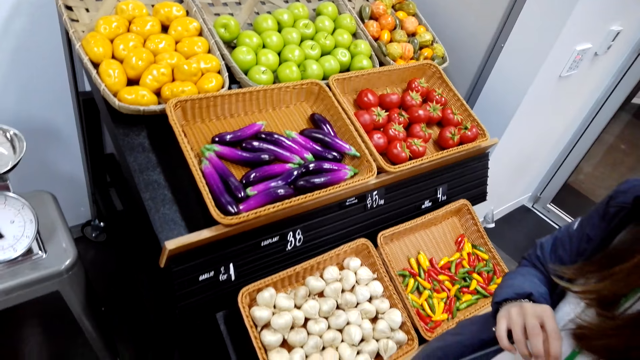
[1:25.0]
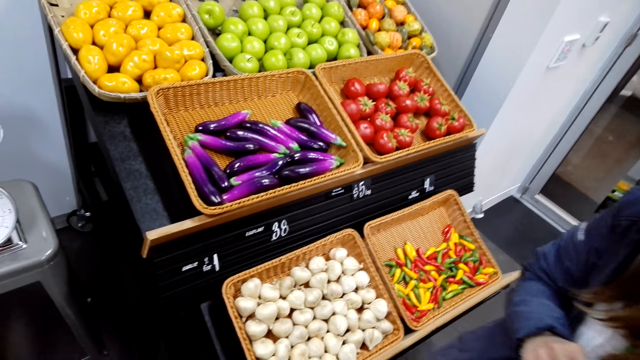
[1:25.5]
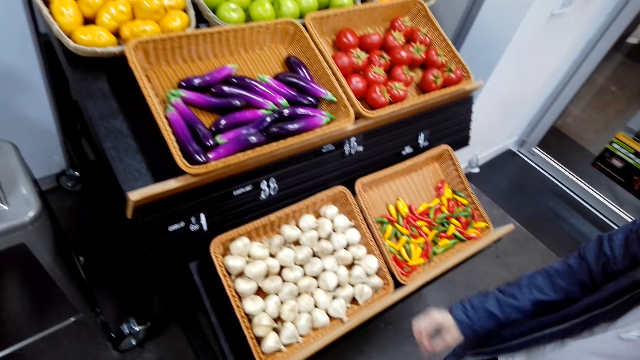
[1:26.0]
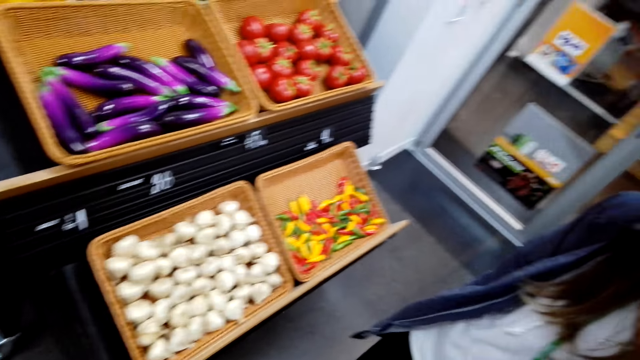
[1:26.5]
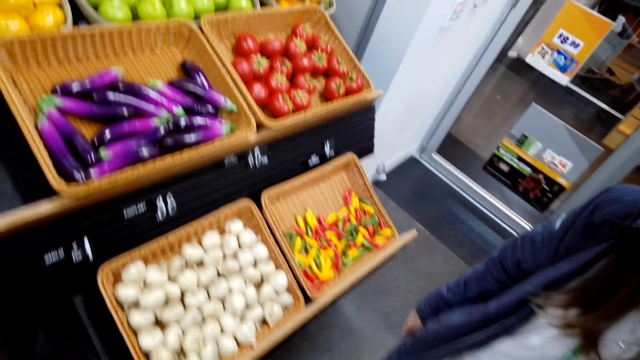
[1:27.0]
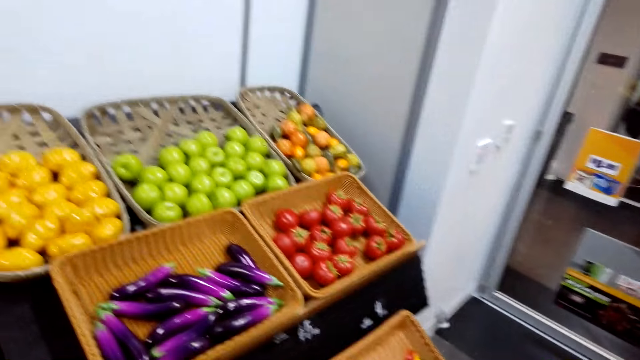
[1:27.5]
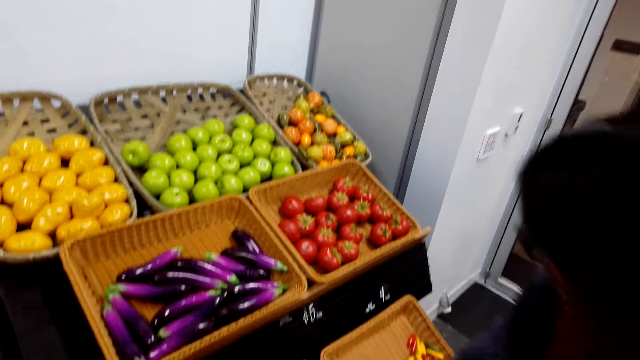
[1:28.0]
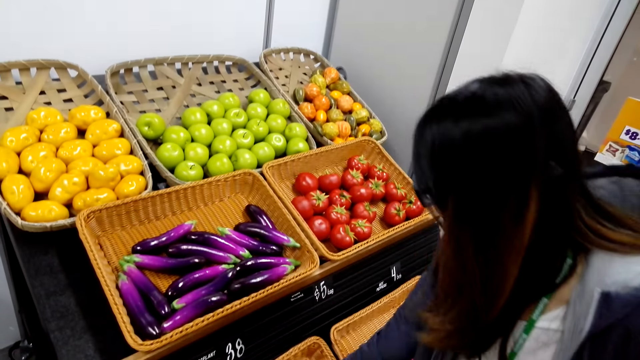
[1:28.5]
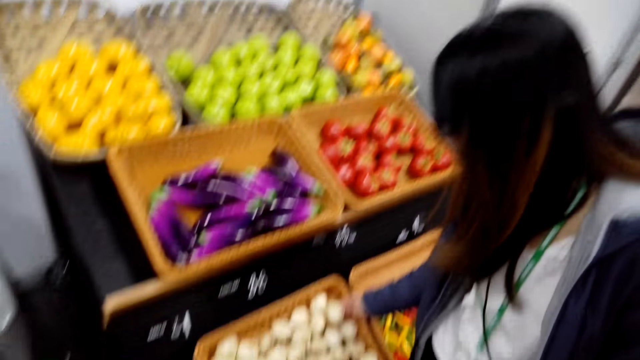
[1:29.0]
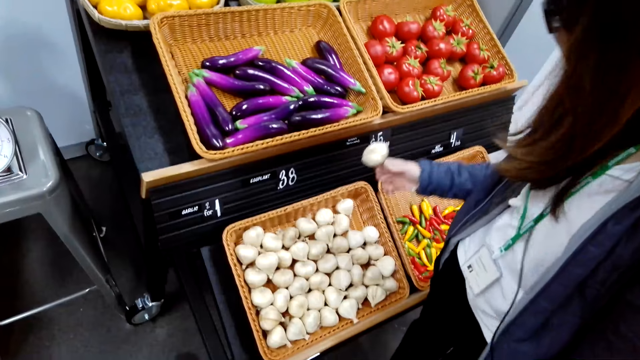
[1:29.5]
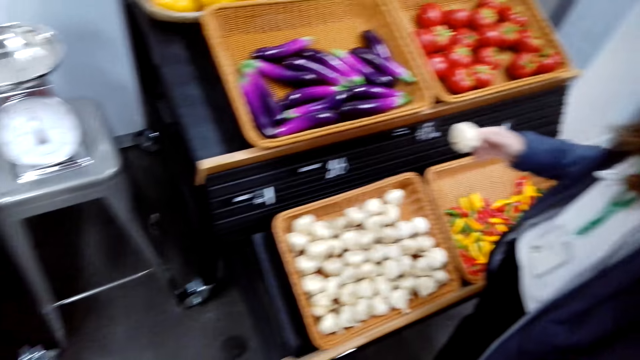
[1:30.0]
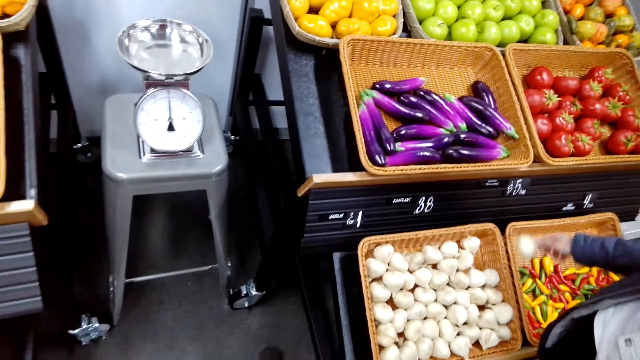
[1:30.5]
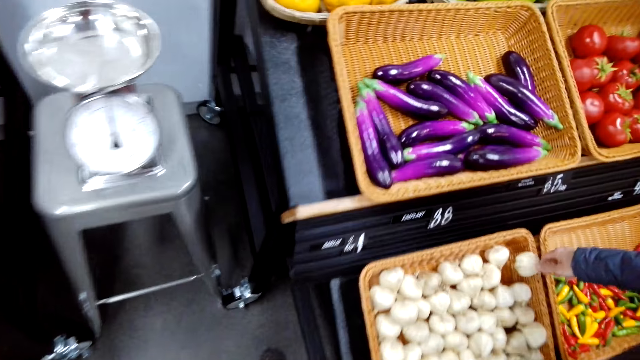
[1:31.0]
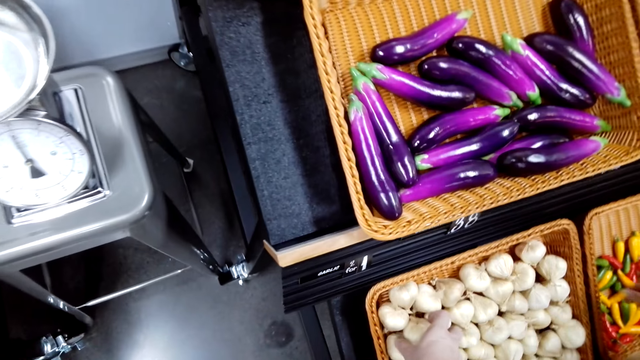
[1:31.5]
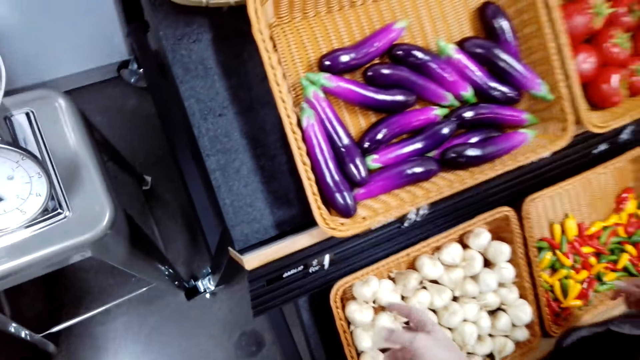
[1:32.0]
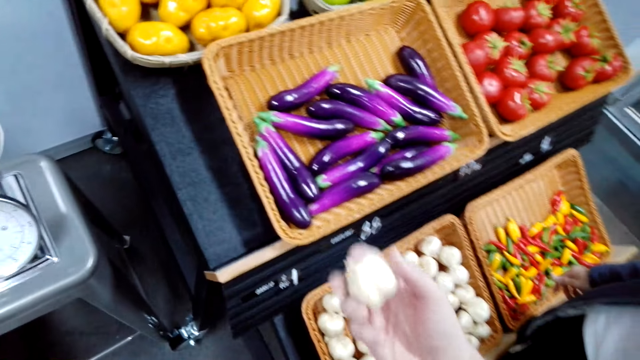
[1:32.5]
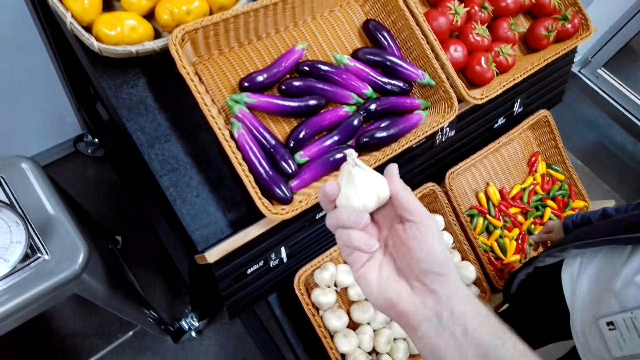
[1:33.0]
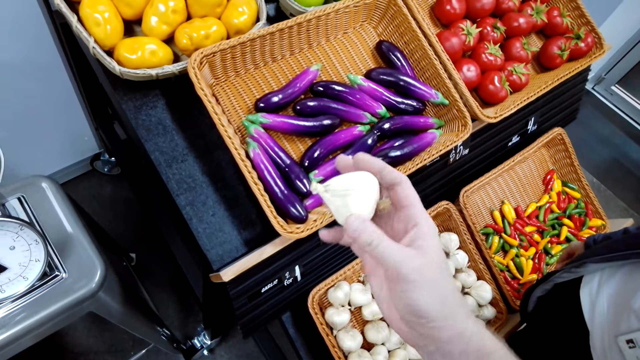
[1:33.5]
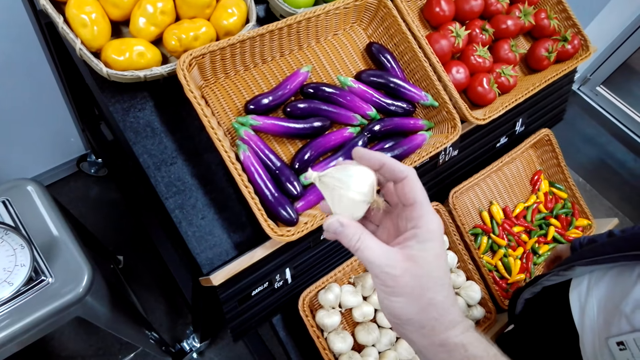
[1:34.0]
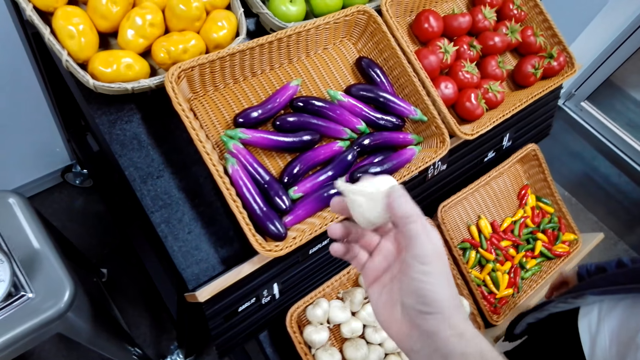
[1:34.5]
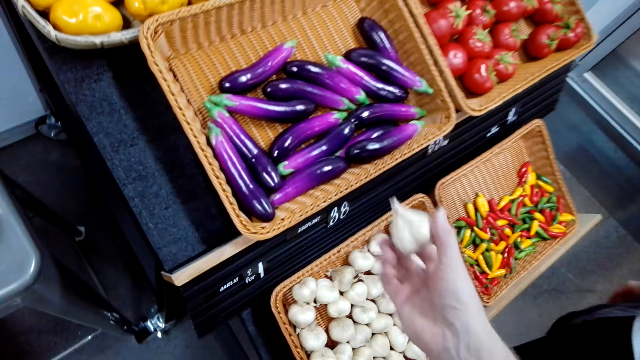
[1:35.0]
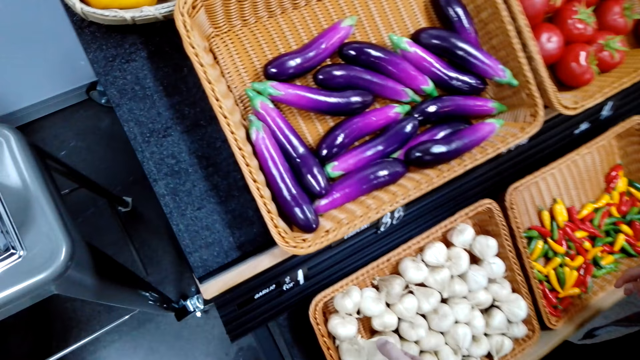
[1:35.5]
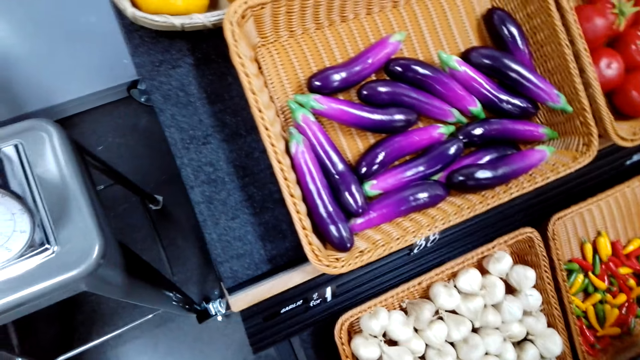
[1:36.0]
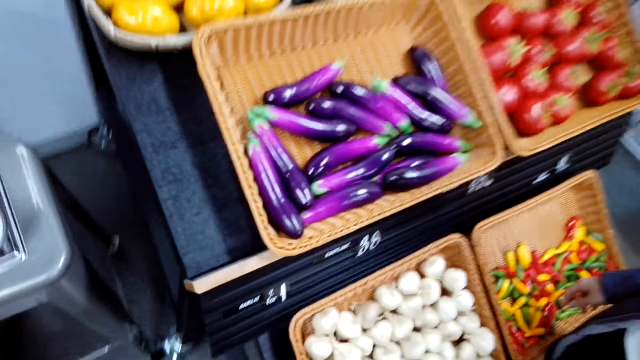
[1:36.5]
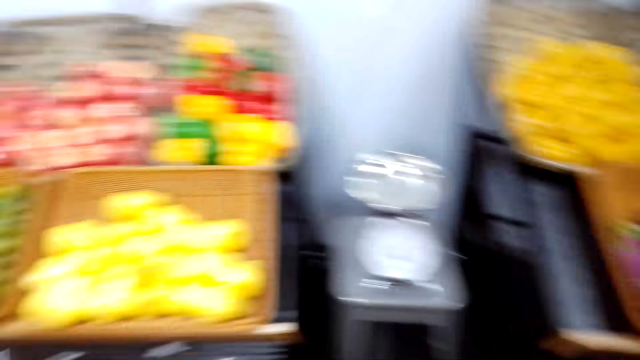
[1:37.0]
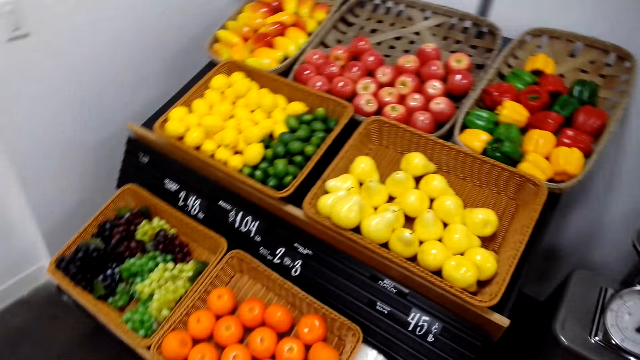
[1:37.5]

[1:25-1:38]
The camera wearer raises her hand. She lowers her hand. A lady picks garlic from a basket. The camera wearer drops the garlic in the basket. She touches the garlic in the basket. She takes the garlic from the basket. She looks at the garlic. She drops the garlic on the basket.

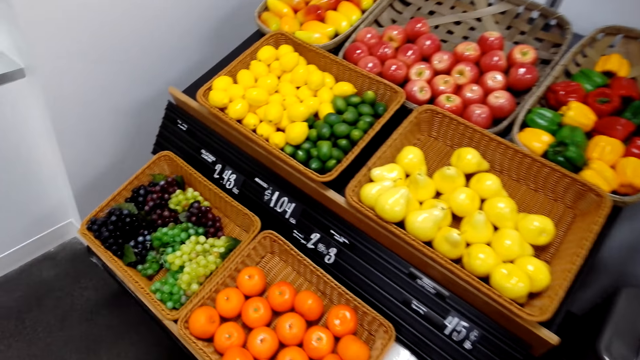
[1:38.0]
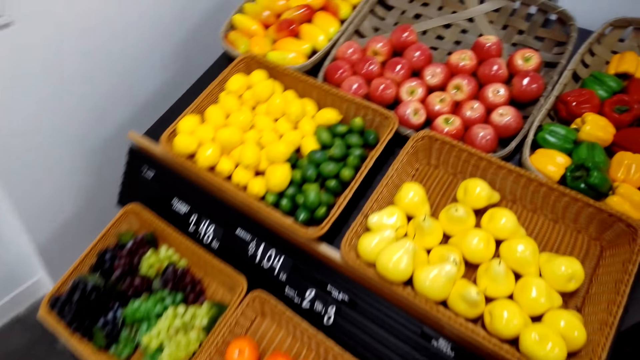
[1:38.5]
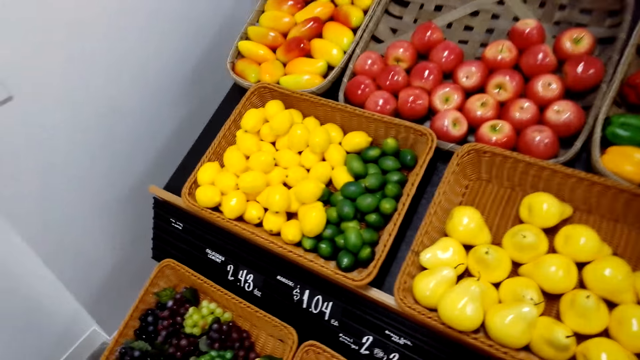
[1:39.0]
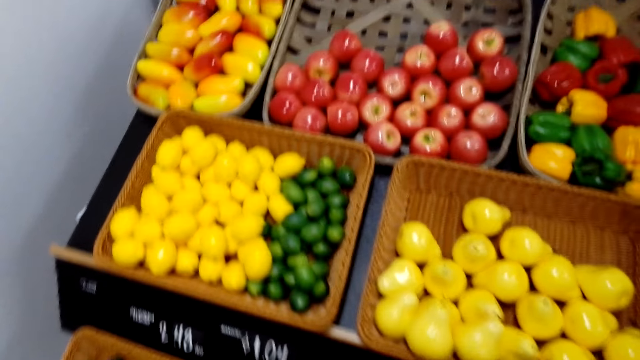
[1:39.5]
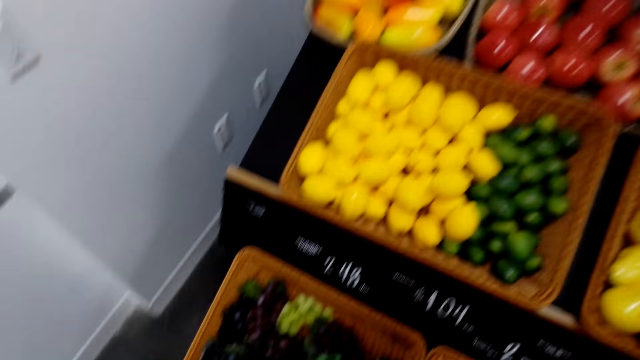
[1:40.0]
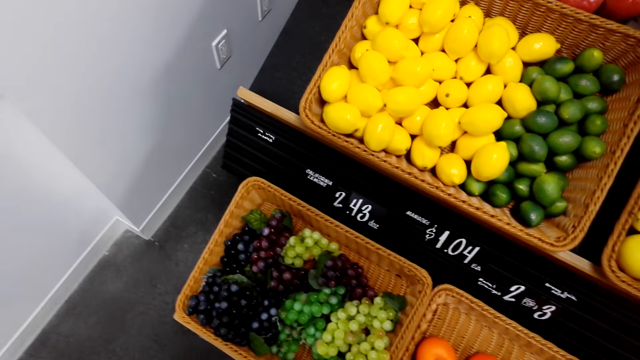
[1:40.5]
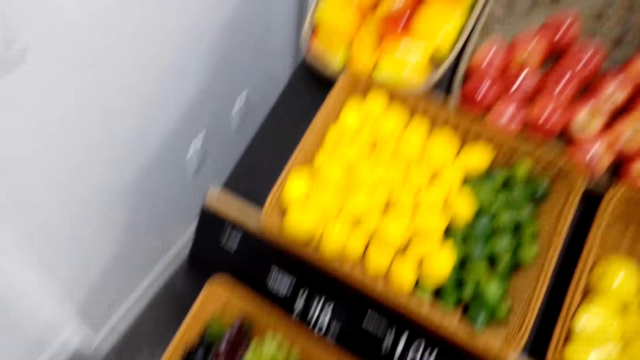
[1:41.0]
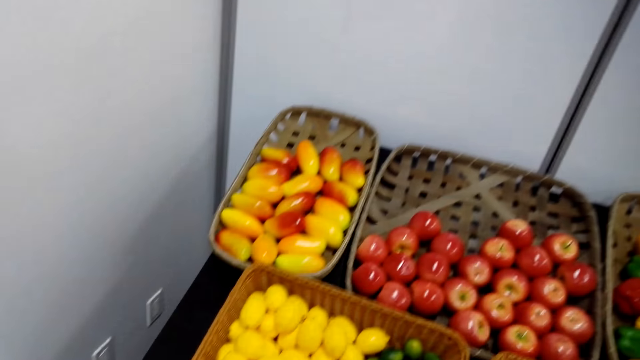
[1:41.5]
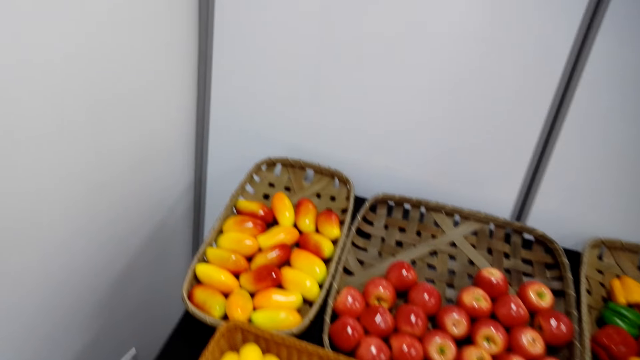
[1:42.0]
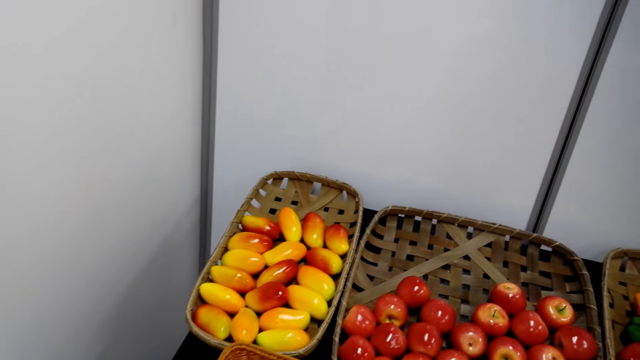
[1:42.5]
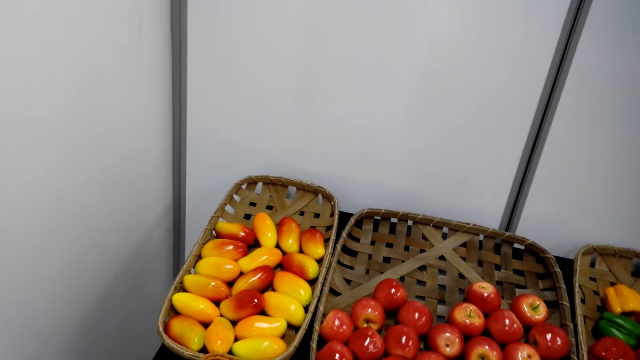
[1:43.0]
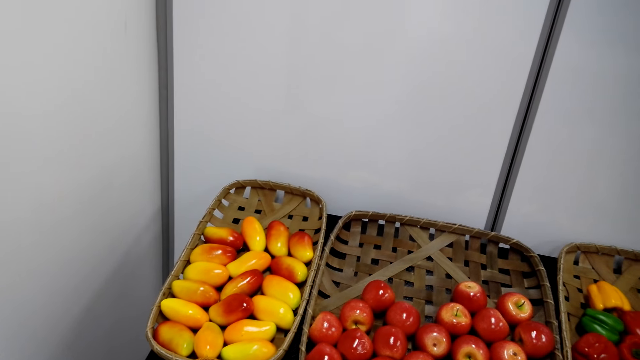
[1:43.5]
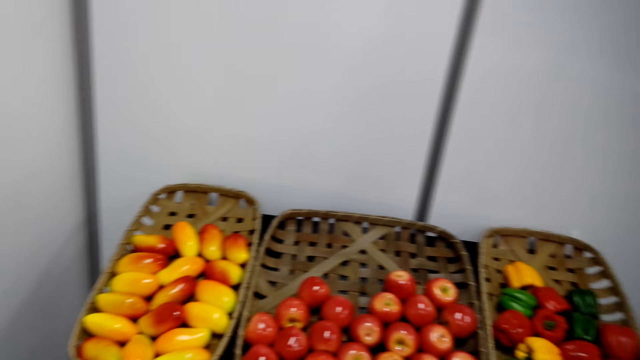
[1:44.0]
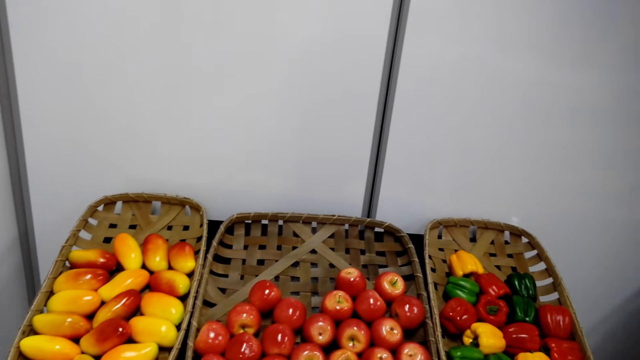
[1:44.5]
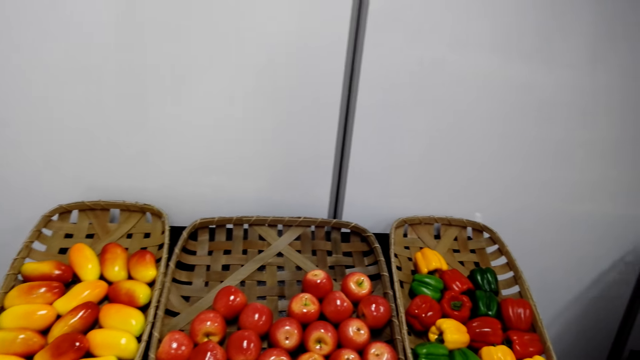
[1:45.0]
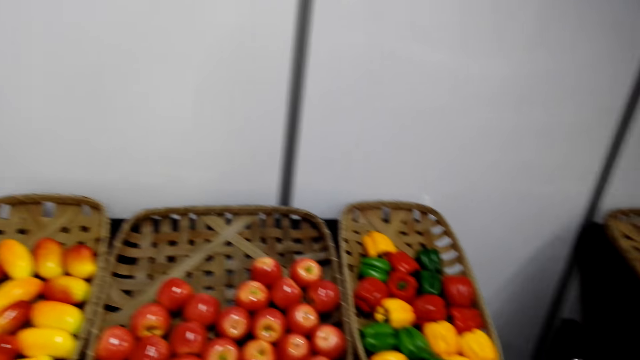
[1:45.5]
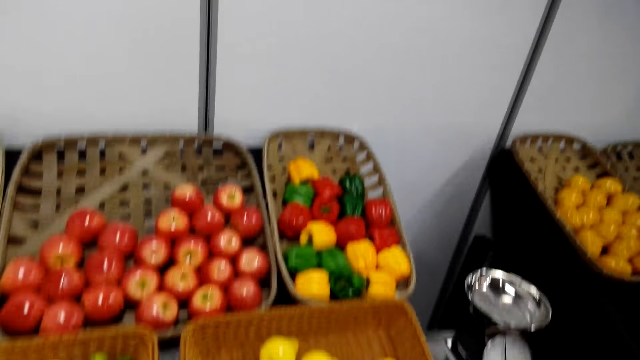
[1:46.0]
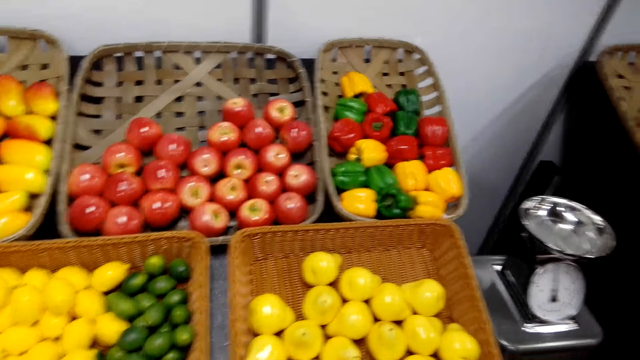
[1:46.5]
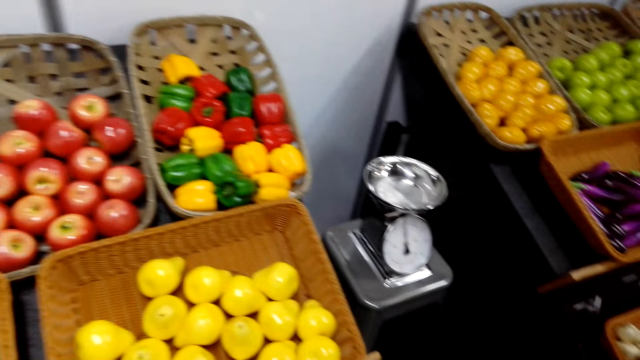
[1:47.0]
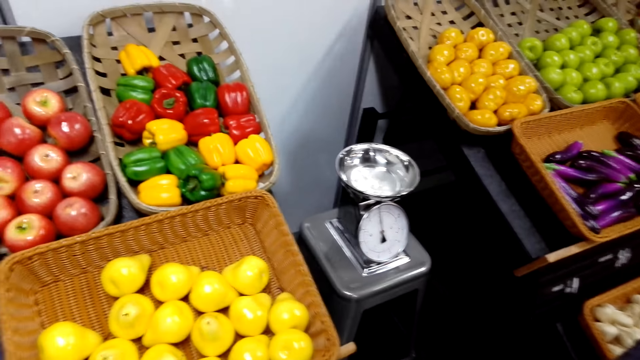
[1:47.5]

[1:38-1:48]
The camera wearer looks at the groceries. They move along the groceries. They stand at the groceries.
